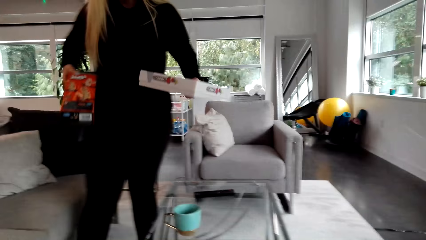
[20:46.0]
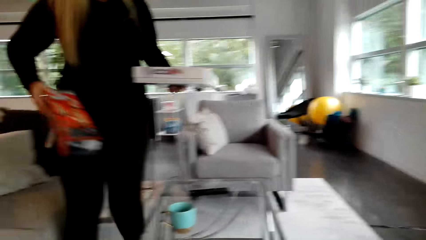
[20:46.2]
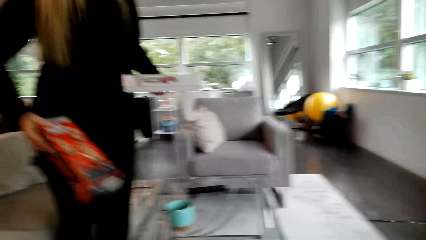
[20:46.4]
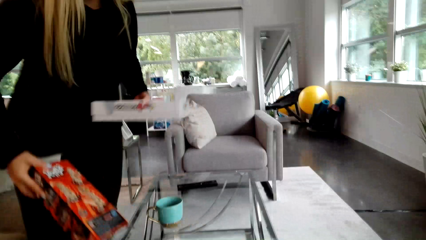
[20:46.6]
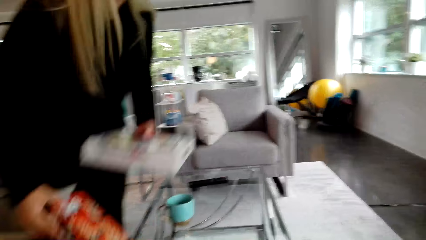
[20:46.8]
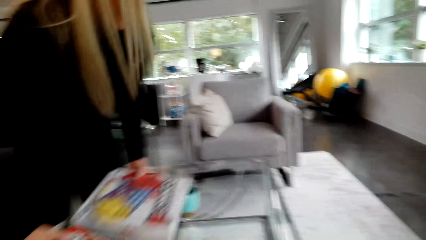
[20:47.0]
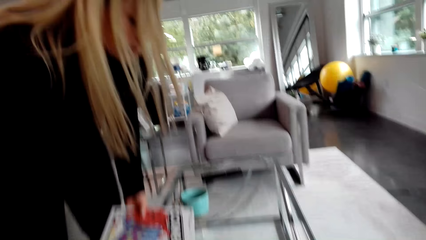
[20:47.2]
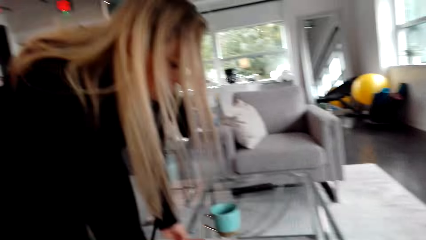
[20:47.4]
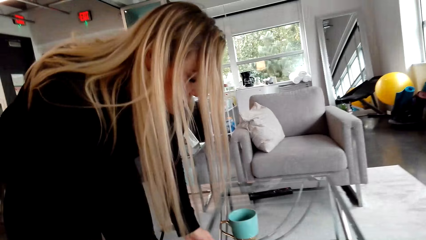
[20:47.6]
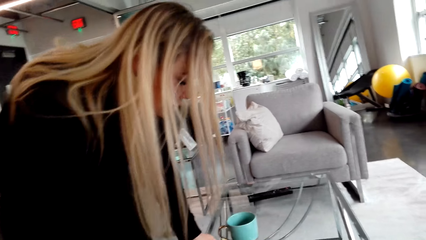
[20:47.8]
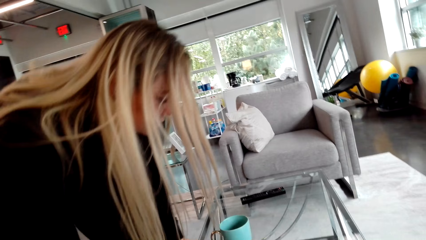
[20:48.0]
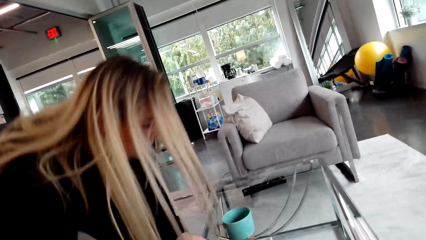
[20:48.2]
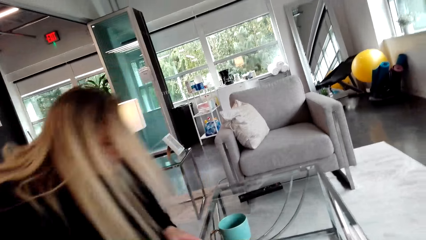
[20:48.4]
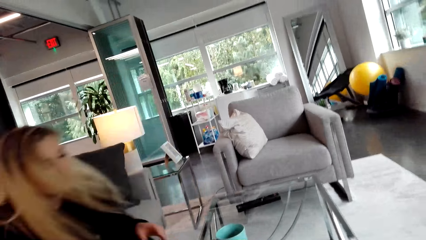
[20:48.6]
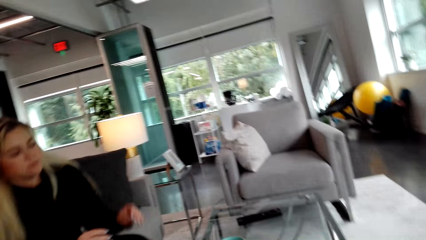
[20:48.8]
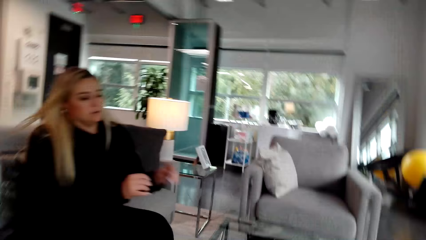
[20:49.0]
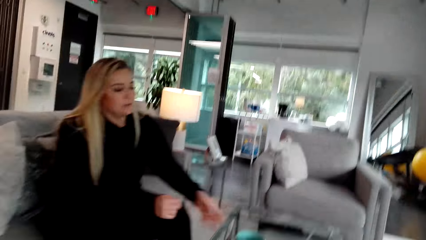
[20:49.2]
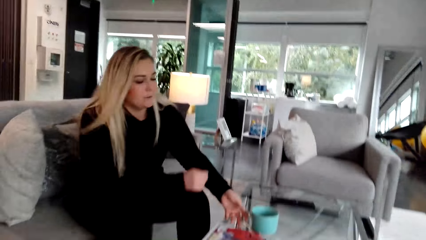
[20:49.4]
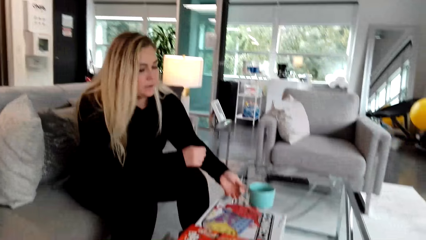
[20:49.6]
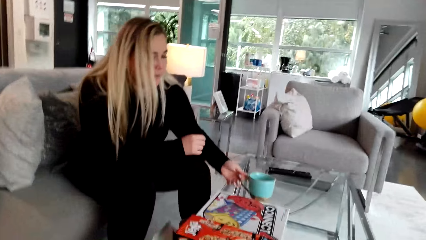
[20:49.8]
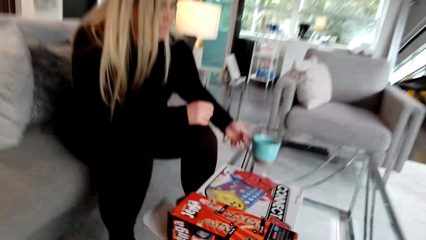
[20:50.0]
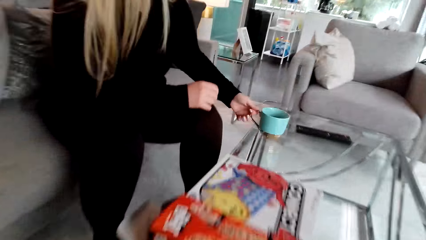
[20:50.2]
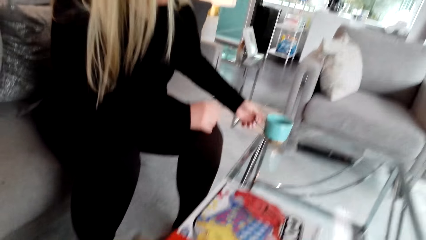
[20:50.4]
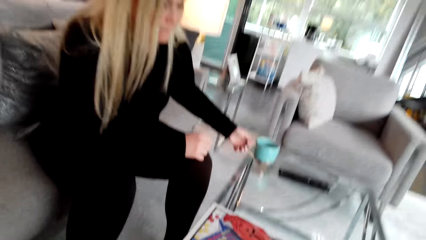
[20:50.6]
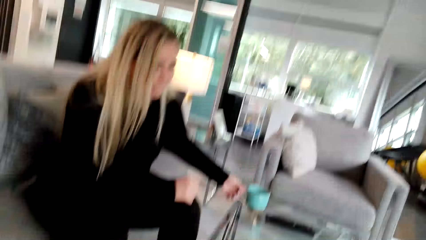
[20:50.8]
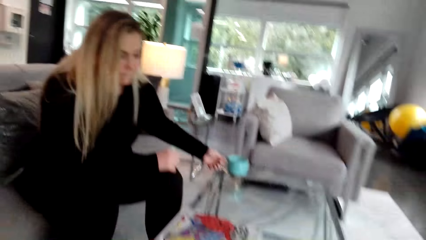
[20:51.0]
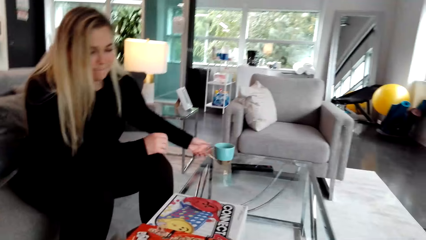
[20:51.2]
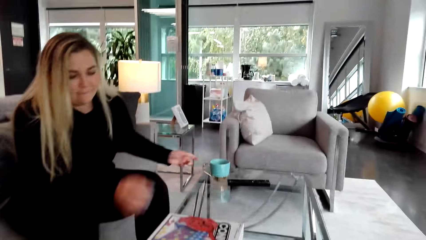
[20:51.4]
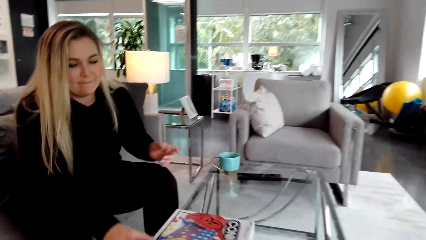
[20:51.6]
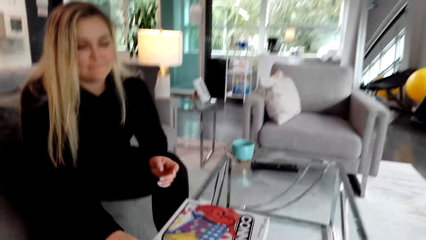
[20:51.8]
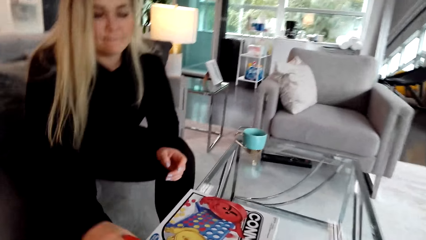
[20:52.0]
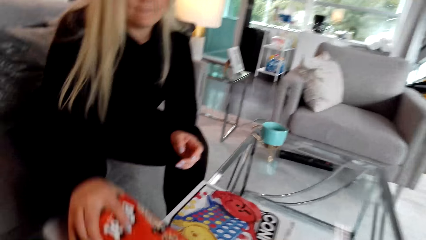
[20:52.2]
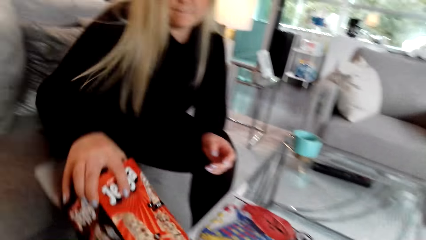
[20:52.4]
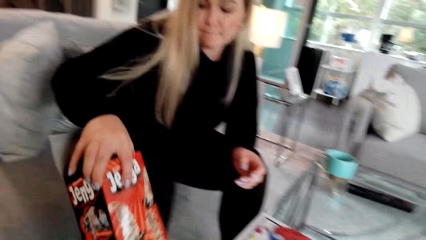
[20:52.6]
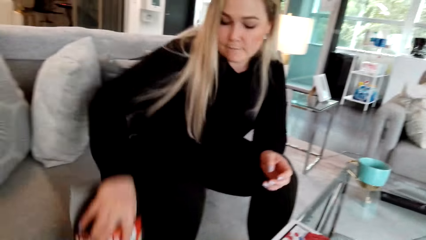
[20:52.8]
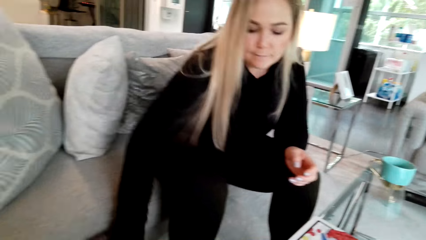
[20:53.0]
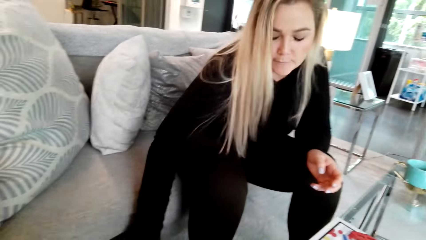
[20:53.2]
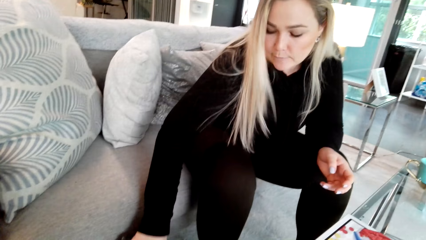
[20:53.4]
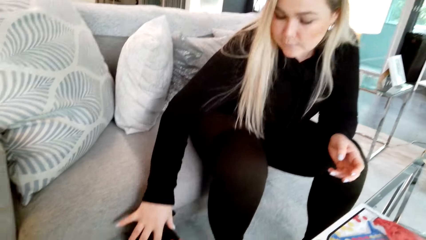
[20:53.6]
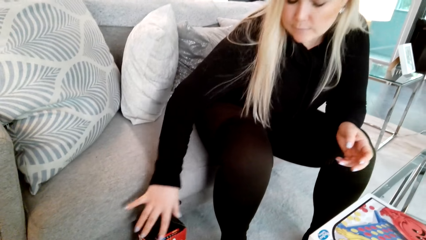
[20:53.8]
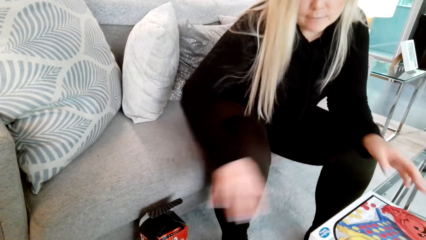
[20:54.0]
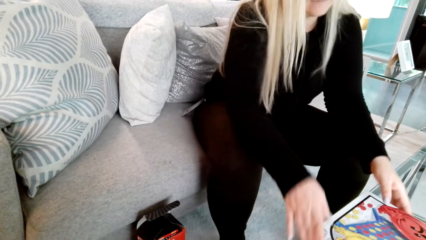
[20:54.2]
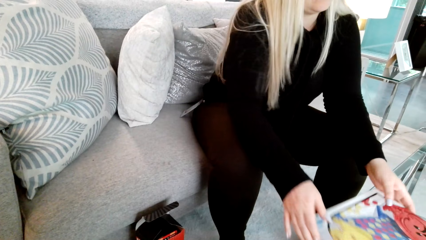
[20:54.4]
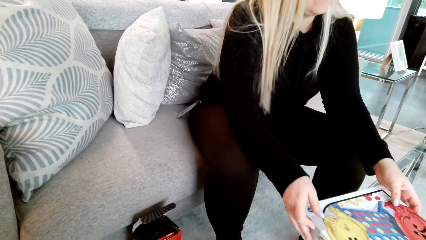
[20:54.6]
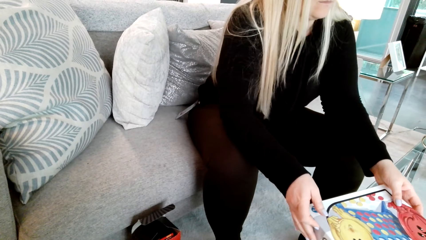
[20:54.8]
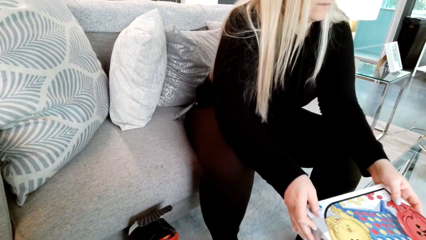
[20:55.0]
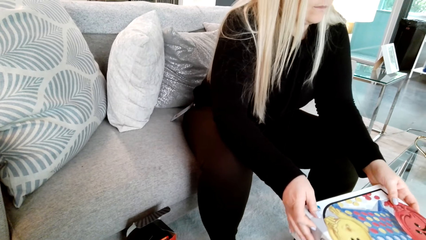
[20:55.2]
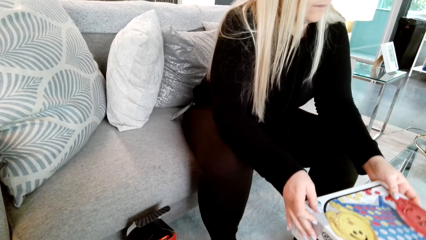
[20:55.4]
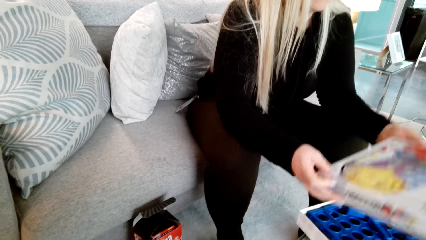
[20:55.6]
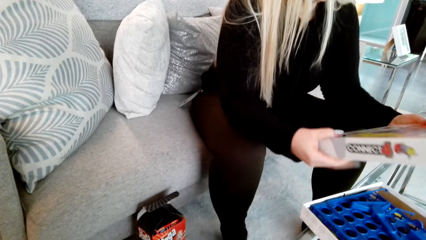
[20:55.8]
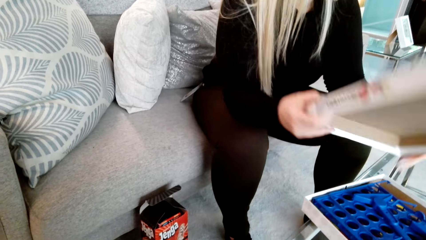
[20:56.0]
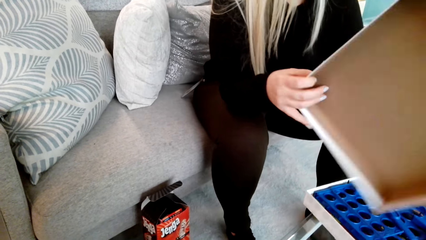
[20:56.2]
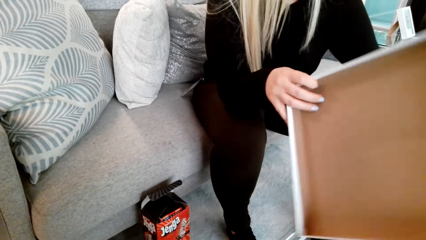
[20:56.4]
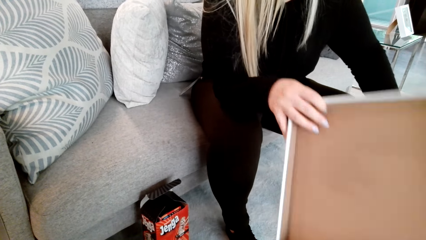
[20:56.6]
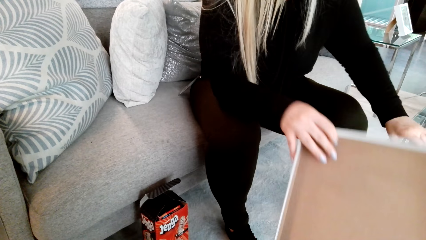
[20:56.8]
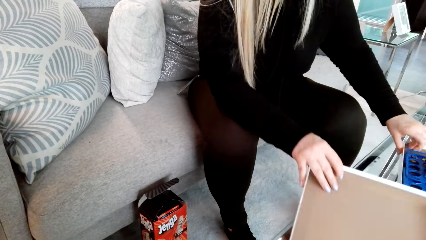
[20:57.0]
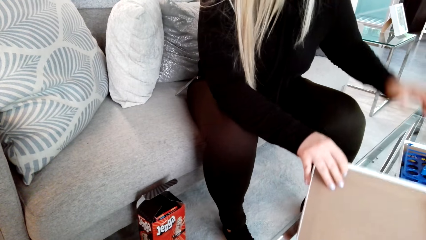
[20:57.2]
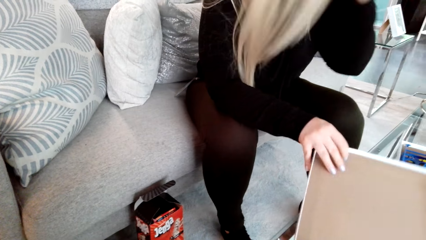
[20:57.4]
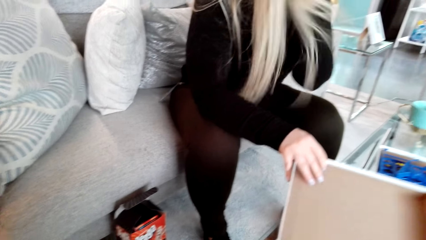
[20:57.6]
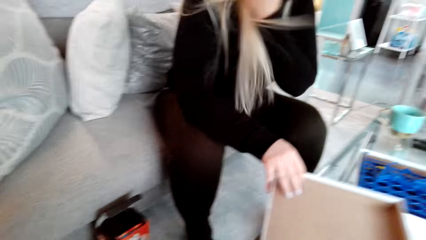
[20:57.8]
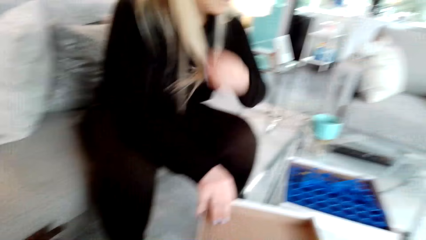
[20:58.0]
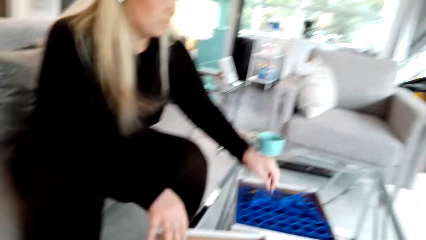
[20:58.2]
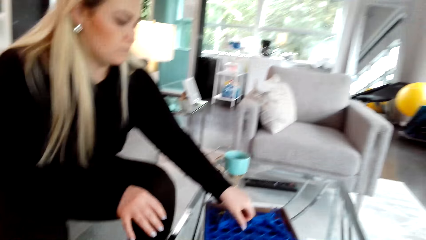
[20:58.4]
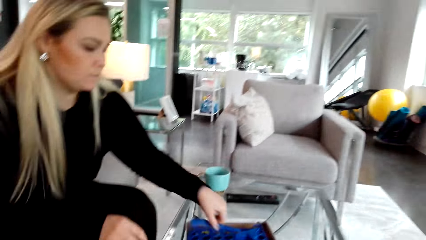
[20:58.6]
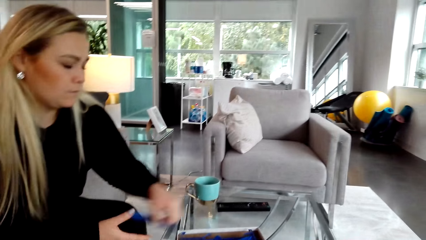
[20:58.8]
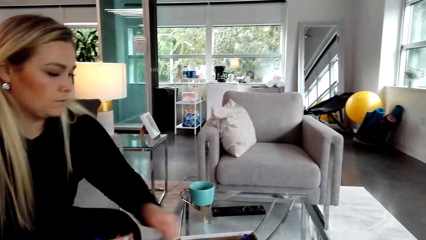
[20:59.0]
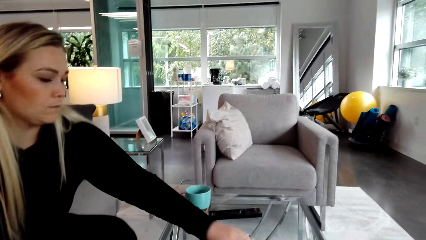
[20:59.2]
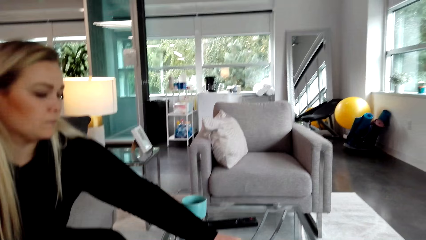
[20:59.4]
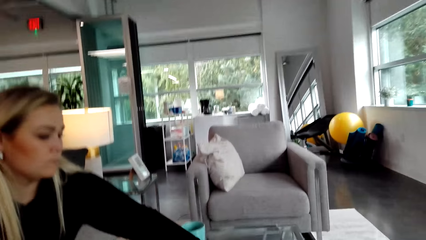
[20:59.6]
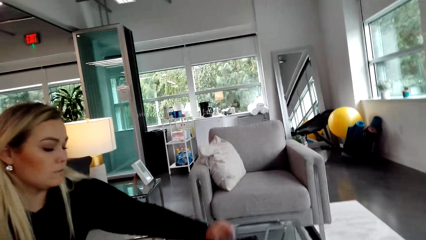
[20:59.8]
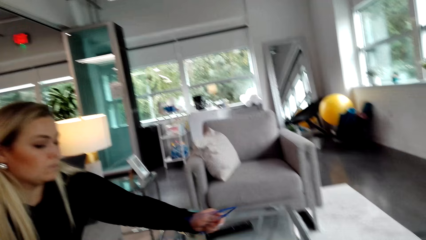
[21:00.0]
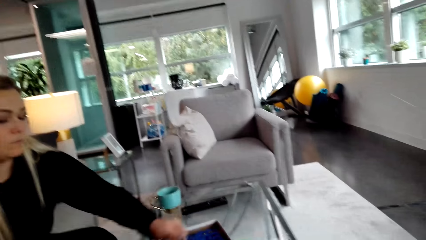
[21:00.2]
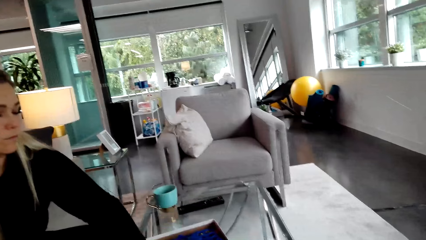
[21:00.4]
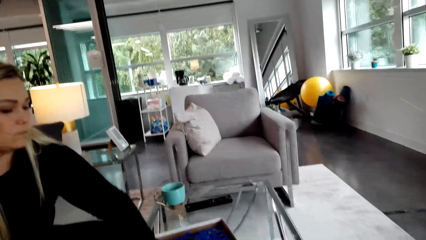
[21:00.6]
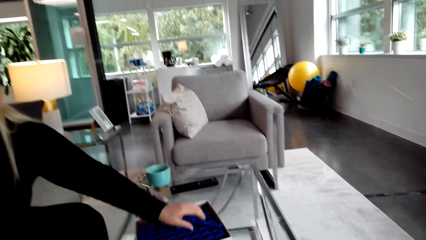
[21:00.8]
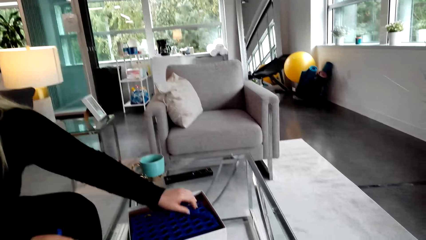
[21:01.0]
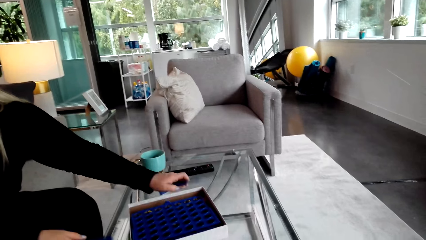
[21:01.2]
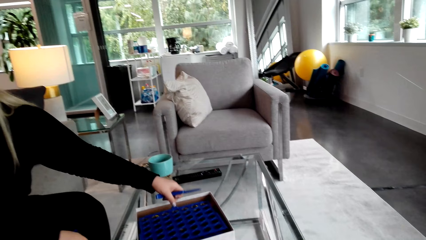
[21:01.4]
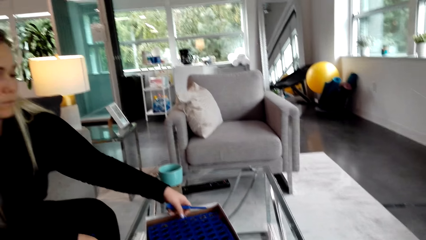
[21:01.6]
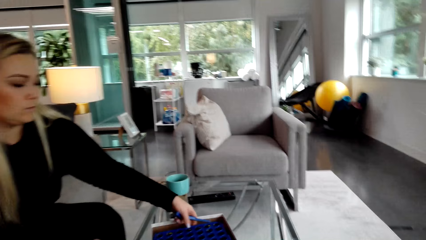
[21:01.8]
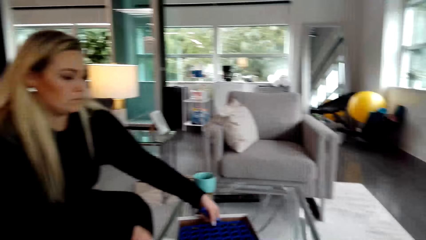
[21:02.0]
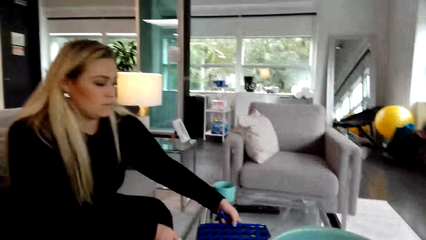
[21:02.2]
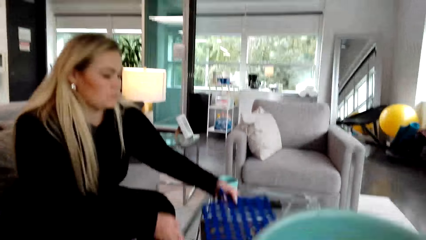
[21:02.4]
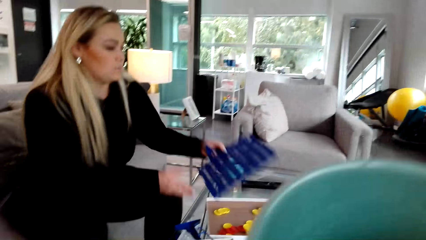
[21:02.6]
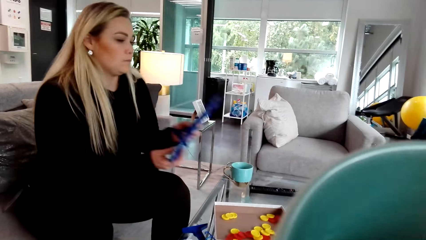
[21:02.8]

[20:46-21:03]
A woman holds cartons. The woman places boxes on the table. The woman sits on the chair. The woman picks up the mug. The woman places the mug on the mug. The woman takes a box and places the box on the floor. The woman opens the box or carton. The woman places the carton on the table. The woman picks up something. The woman picks up the crate.
